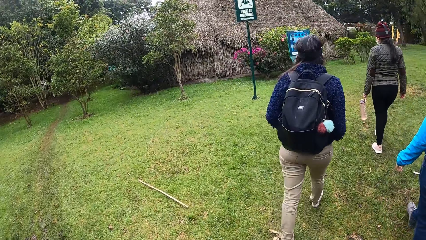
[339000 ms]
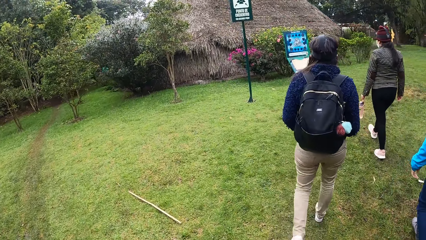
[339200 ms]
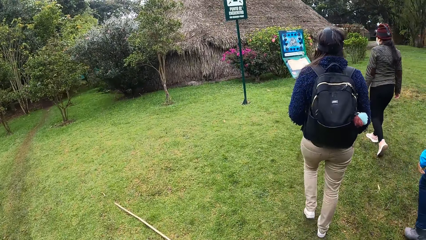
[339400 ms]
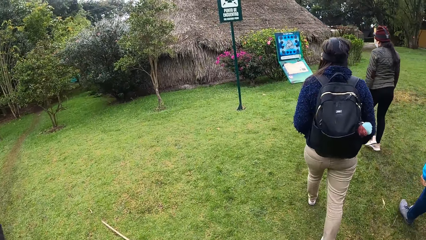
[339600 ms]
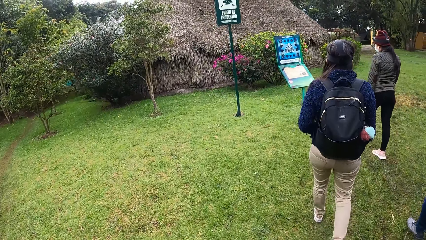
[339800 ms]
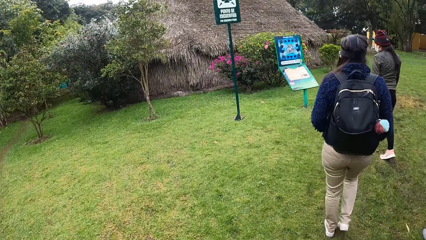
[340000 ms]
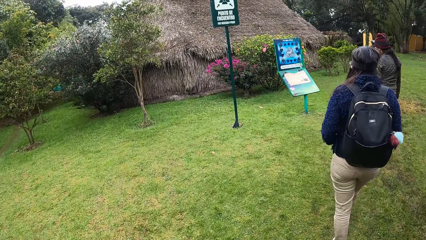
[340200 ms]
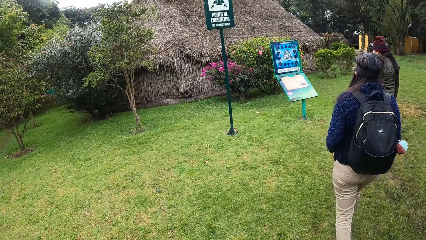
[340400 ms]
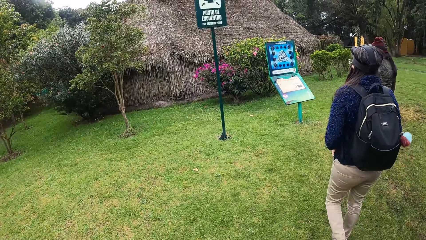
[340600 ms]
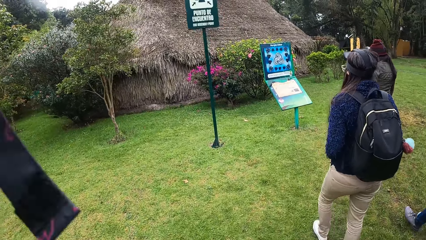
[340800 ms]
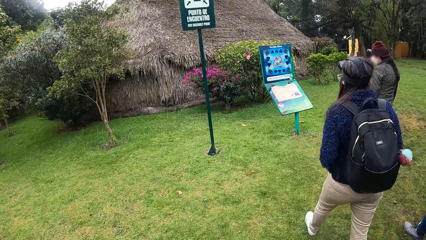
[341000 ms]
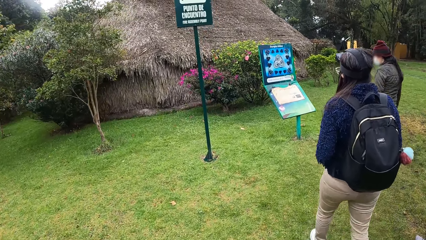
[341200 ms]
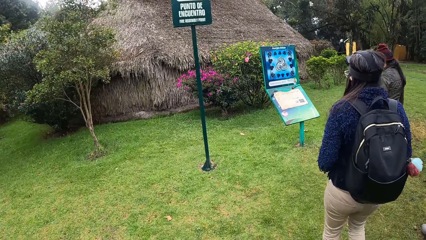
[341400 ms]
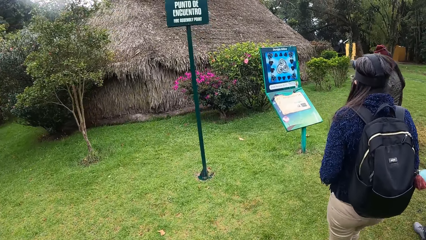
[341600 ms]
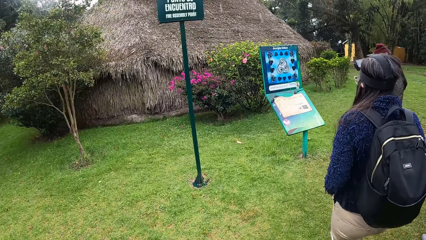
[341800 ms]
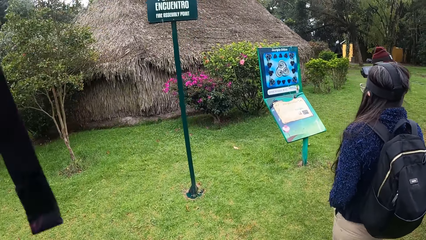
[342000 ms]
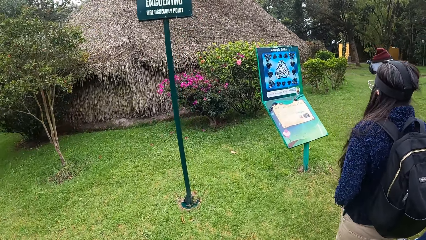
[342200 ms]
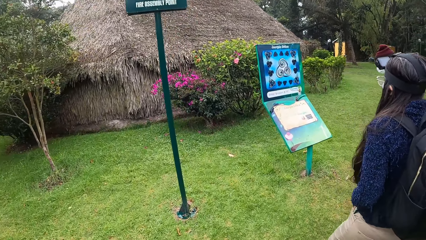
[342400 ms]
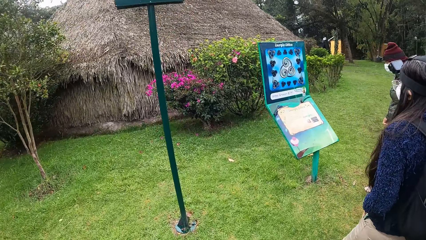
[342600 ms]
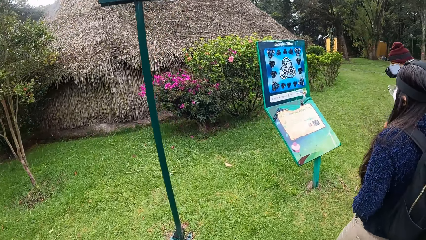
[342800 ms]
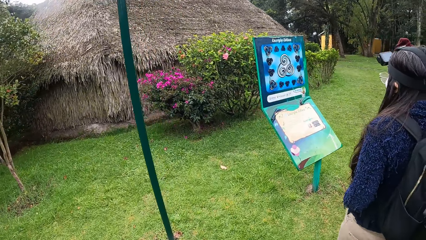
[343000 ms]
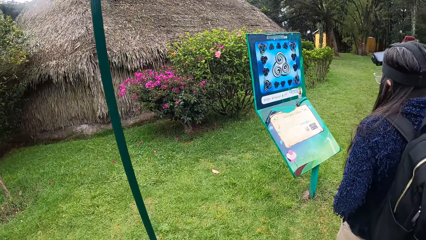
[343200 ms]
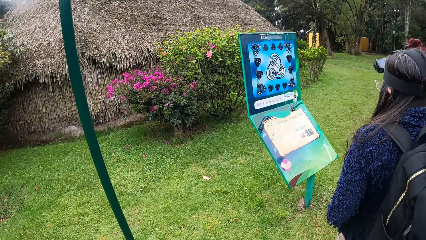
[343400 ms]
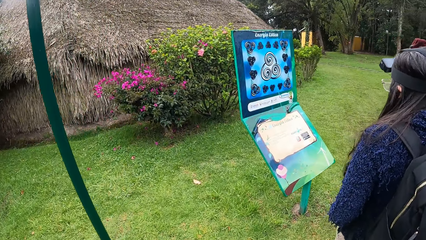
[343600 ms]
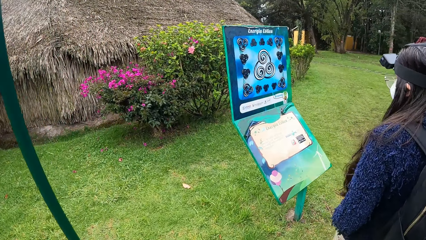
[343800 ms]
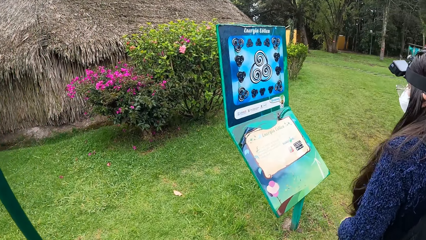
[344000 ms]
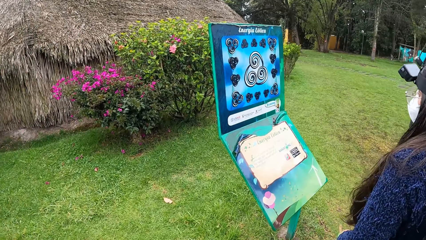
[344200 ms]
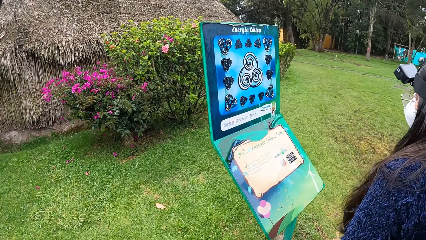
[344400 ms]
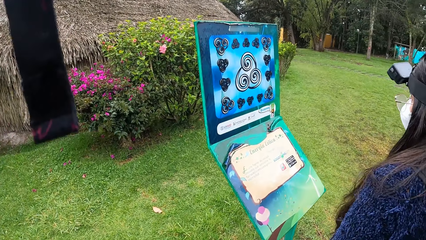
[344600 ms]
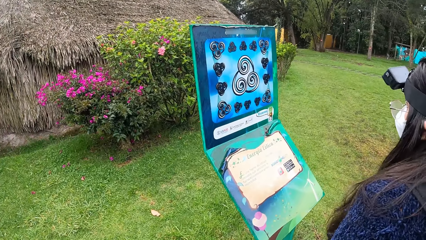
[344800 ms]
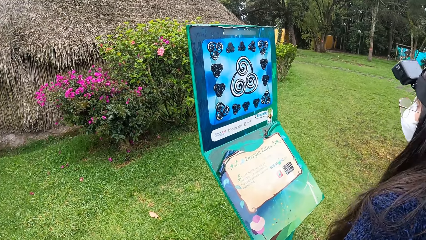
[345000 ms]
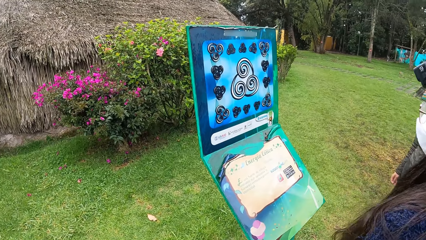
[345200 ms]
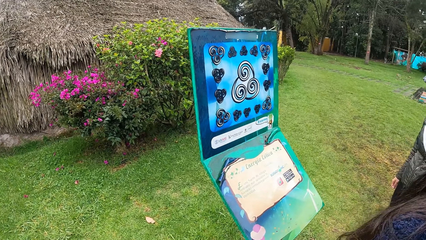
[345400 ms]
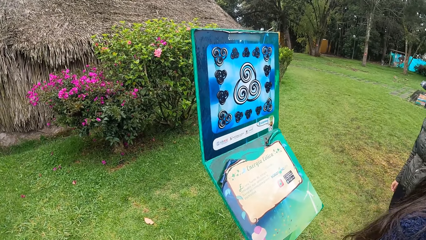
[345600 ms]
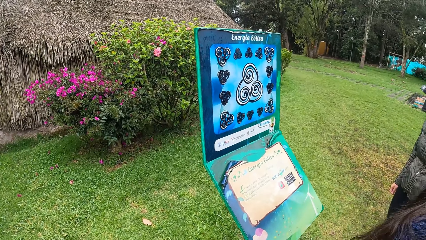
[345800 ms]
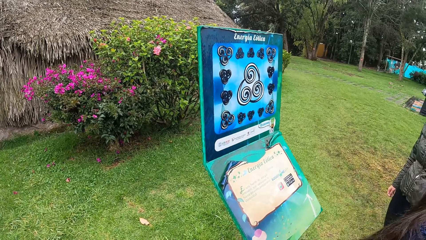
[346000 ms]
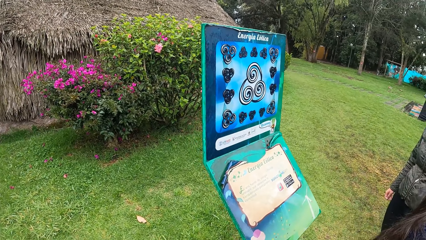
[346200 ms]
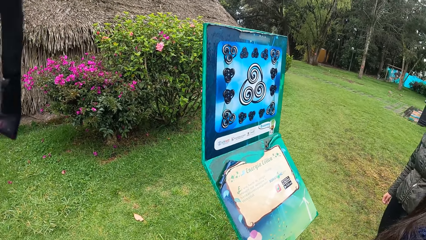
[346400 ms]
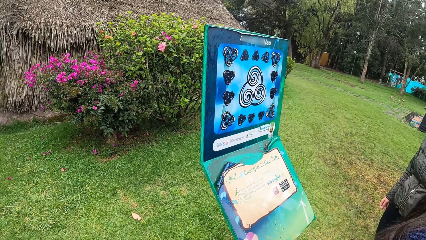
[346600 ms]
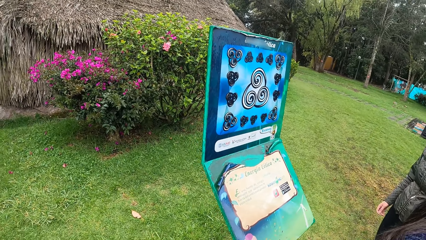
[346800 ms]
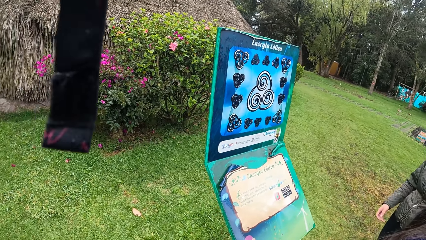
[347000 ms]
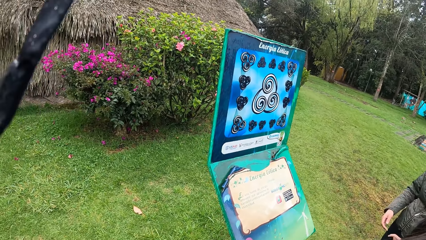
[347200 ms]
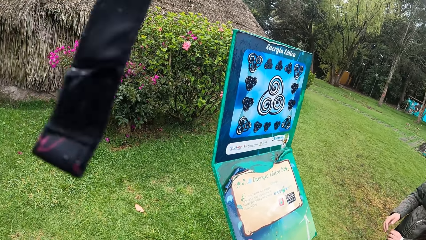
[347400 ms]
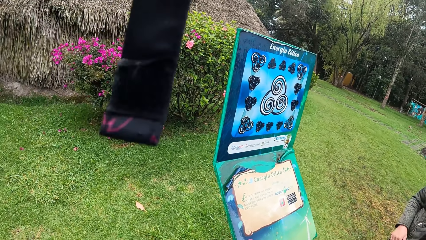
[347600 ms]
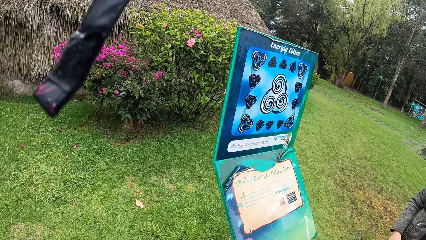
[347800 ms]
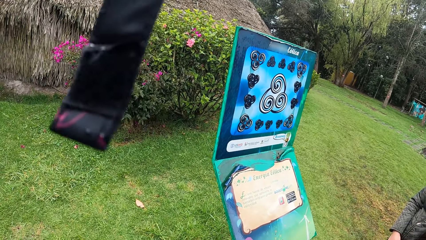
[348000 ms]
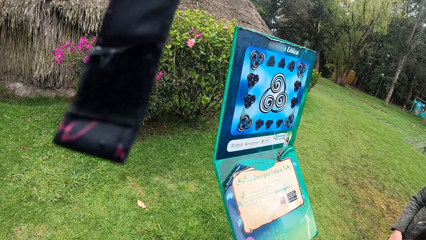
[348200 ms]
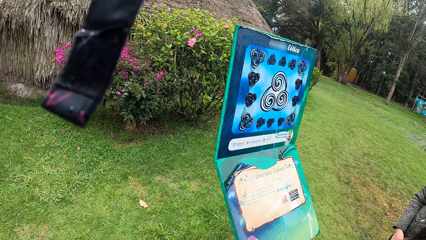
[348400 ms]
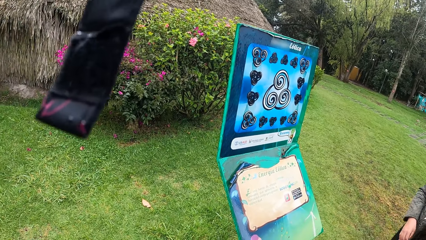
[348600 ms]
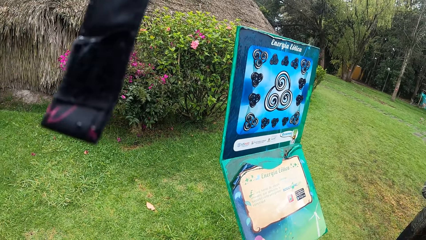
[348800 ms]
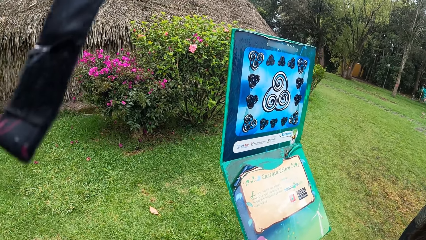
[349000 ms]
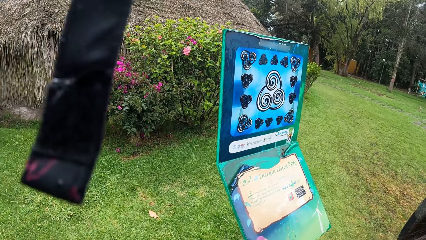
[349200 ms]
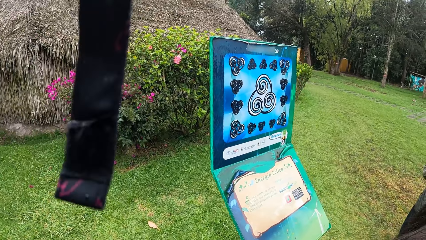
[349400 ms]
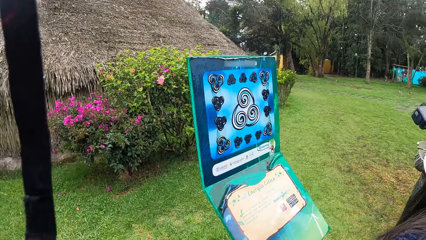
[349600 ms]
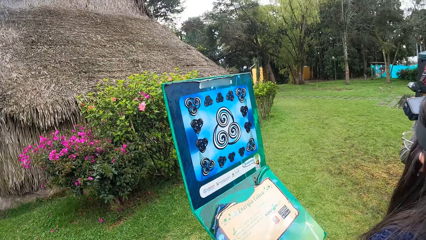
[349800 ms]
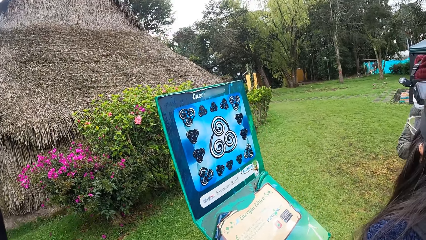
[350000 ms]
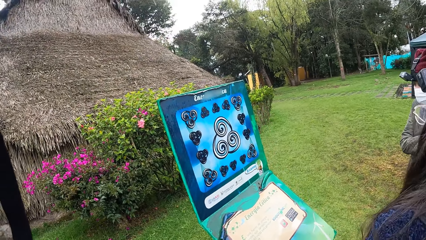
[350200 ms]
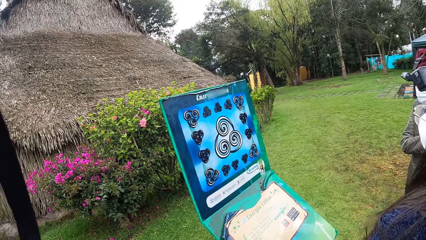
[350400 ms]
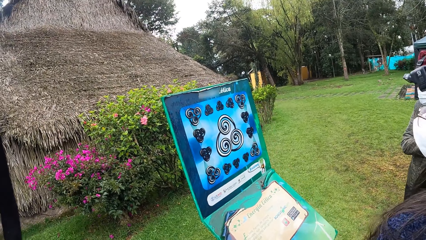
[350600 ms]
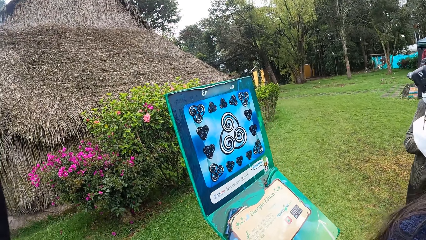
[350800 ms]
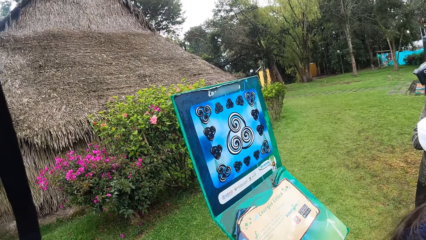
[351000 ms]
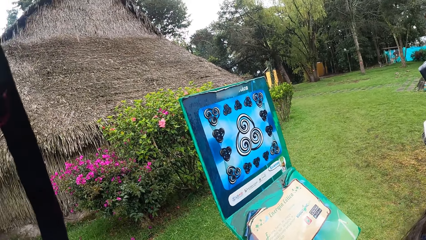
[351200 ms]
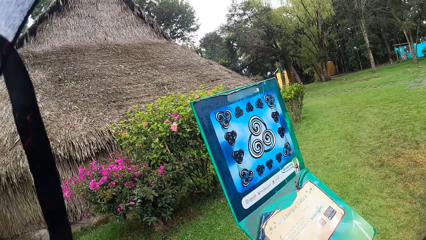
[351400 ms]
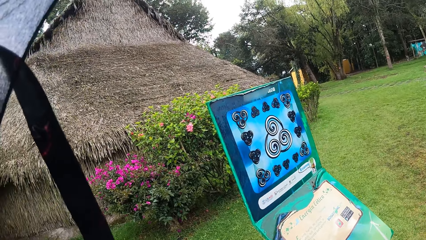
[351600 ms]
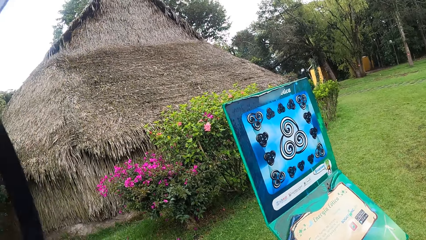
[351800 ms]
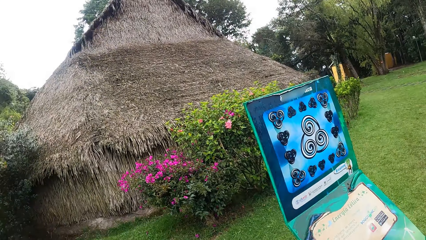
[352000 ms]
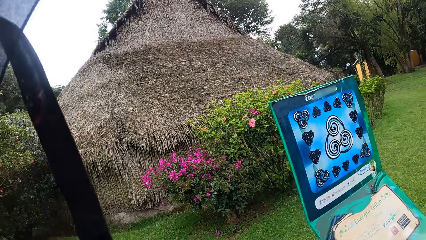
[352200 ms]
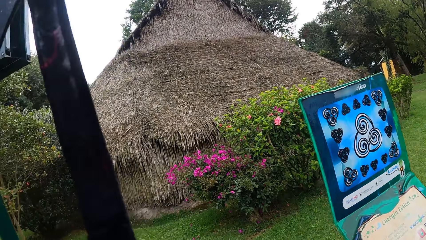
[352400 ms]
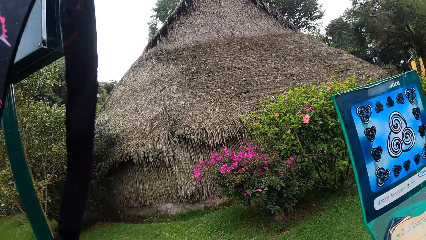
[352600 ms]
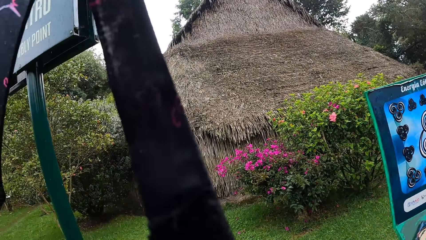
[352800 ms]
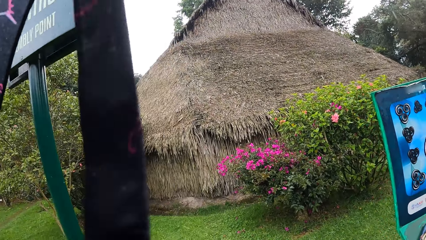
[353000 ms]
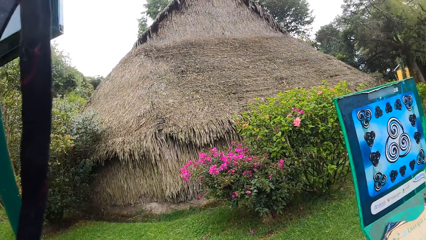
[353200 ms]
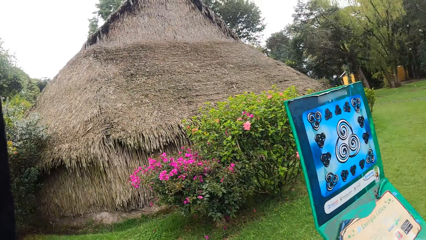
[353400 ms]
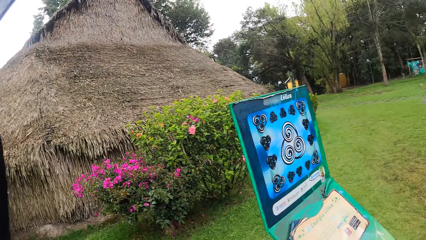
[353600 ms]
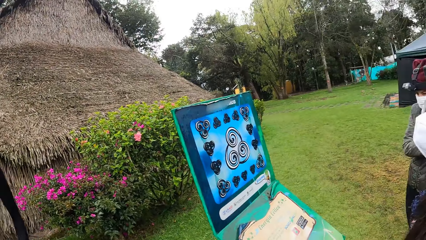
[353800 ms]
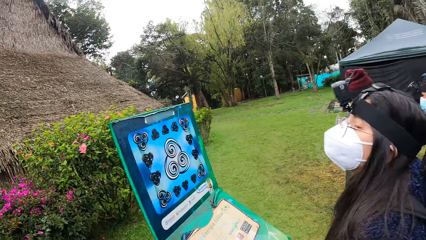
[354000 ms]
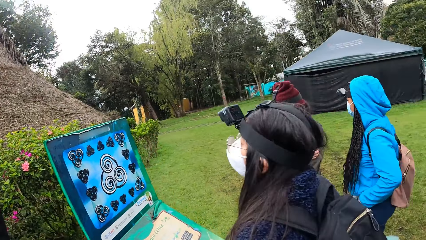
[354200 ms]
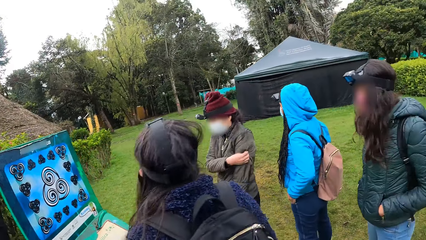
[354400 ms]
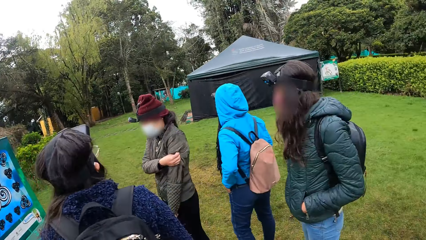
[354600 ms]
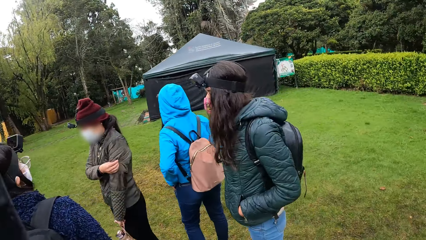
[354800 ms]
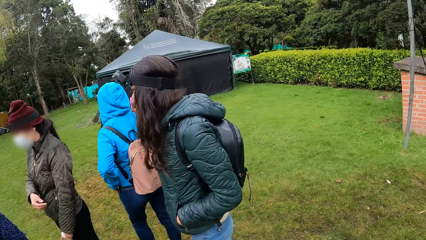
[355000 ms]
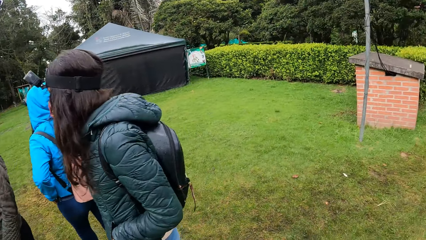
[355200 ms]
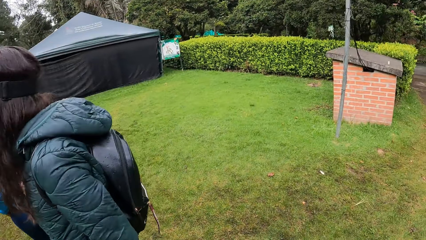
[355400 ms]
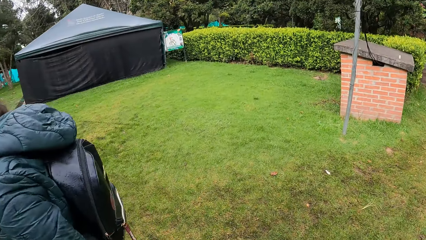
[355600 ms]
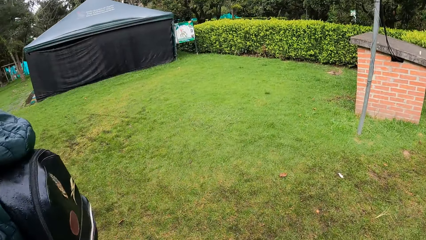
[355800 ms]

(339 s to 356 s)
The camera wearer looks at the display board.
